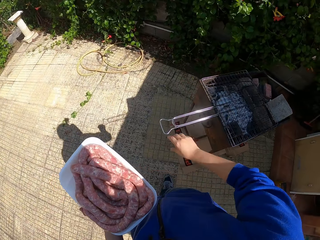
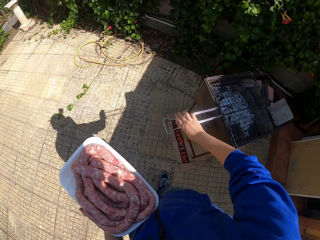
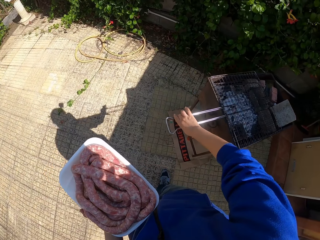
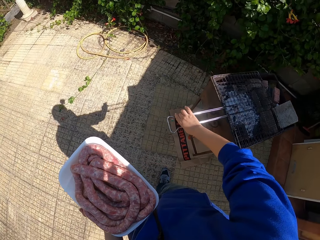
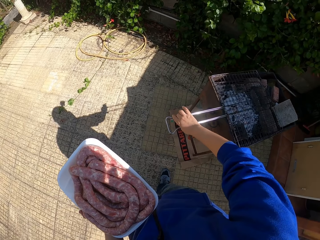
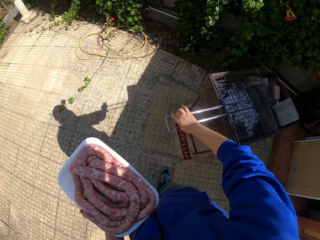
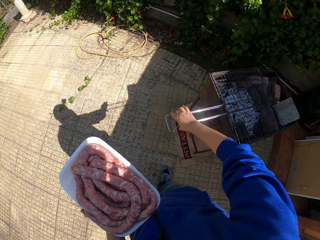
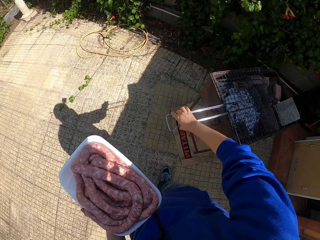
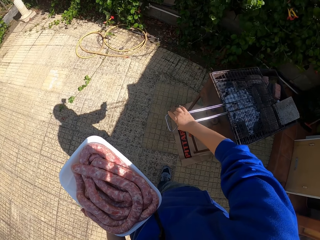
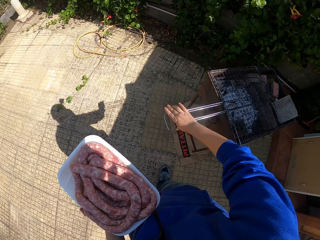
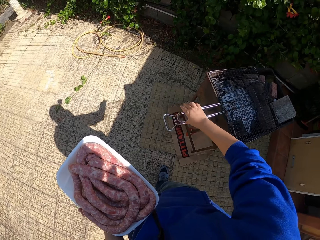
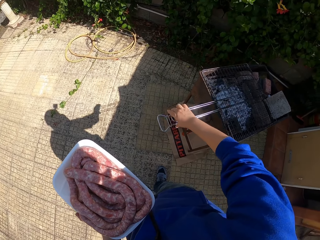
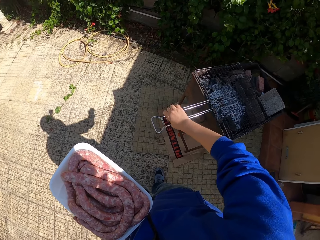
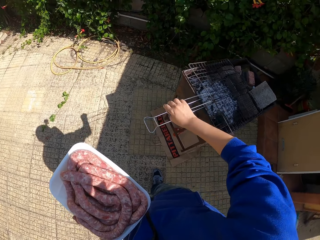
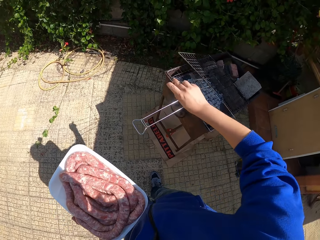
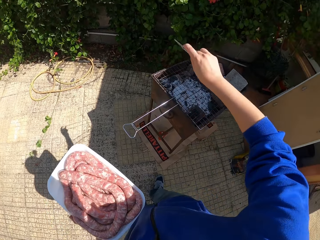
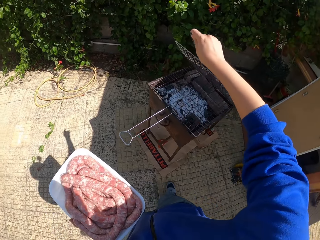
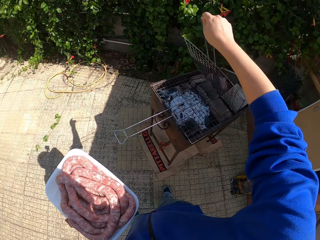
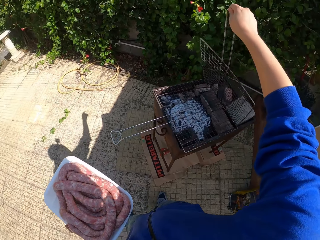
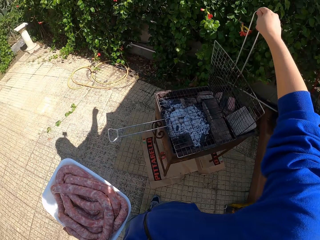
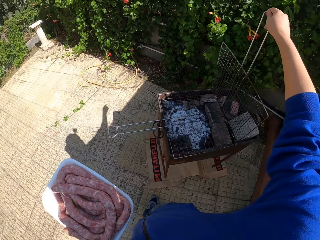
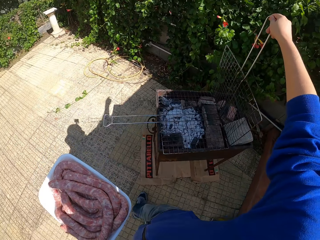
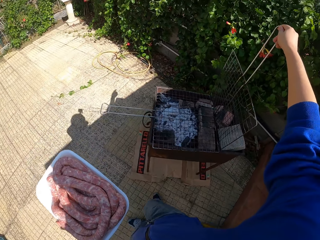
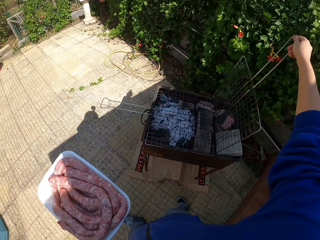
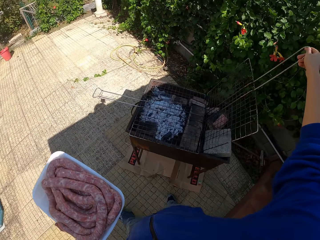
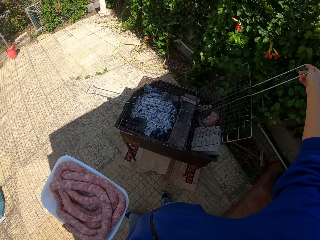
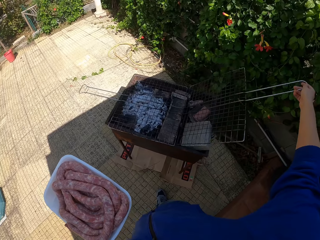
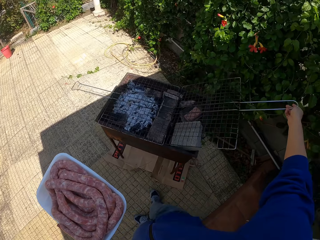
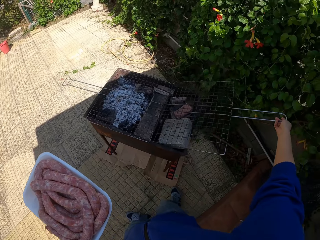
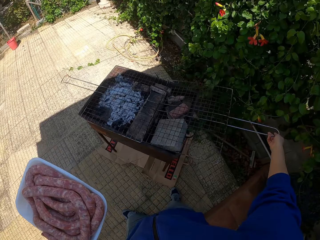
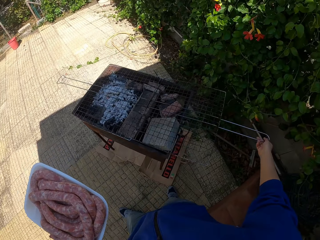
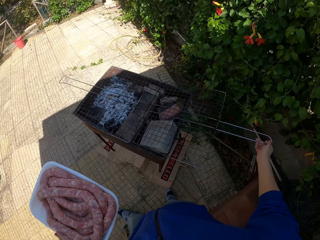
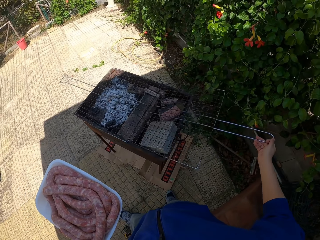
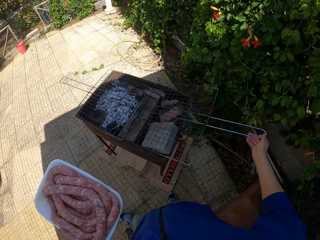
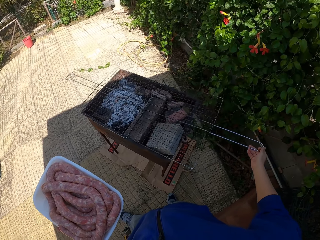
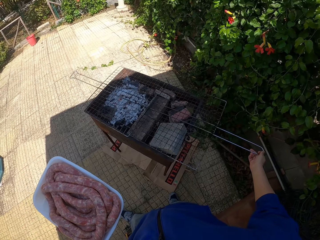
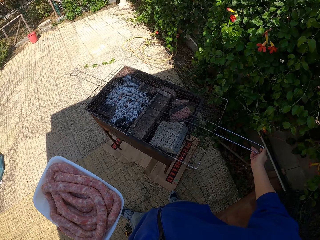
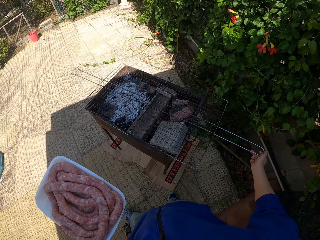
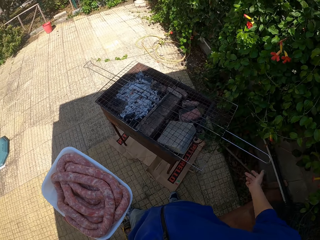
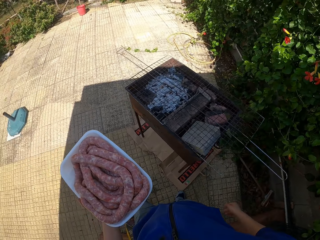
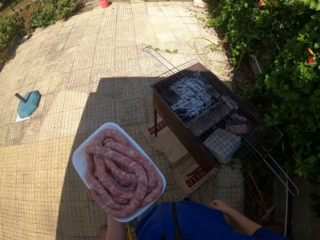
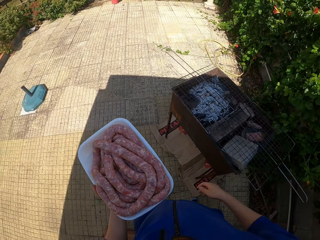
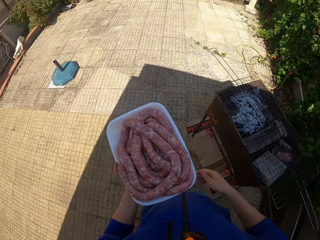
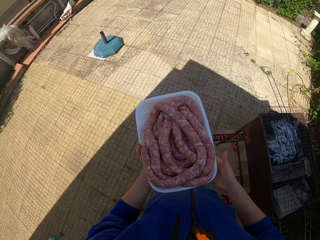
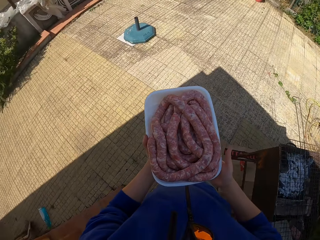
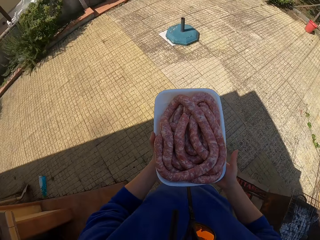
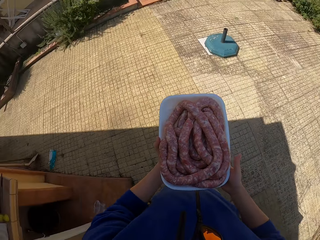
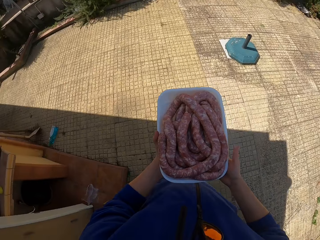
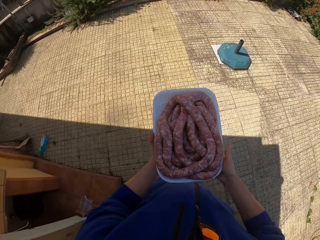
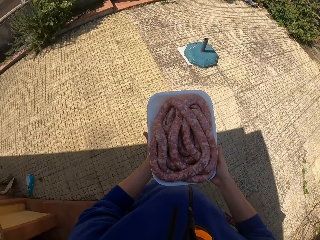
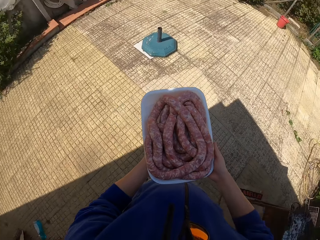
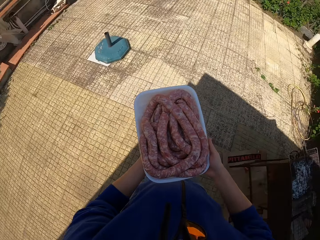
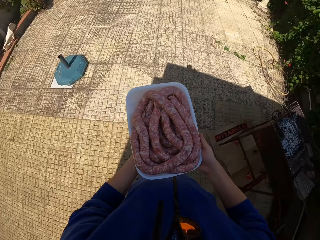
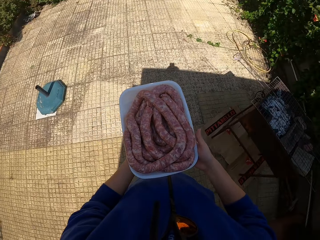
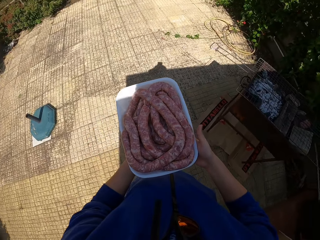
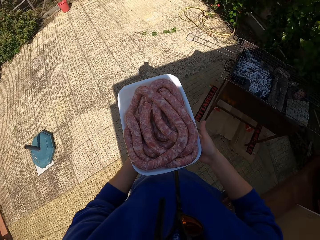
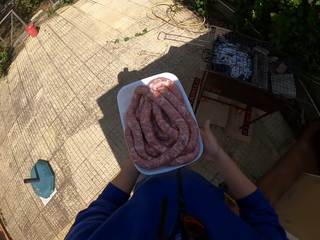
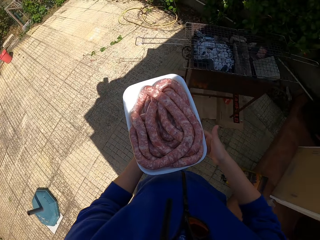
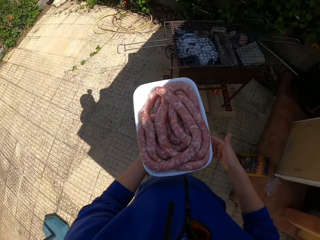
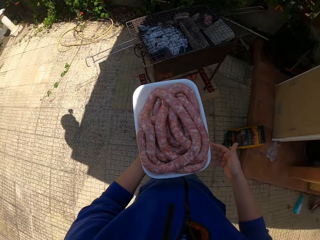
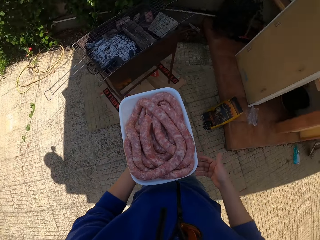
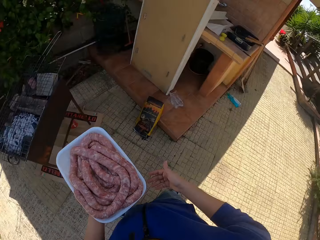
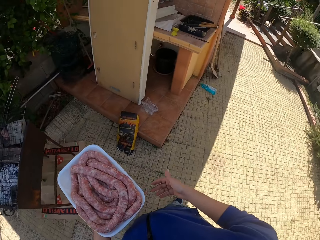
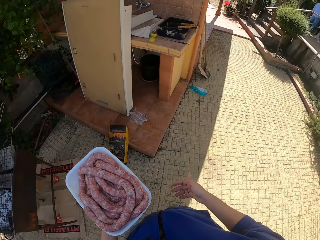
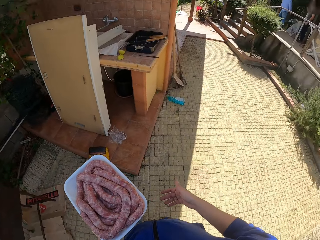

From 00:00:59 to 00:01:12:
The camera wearer opens a grill with his right hand. He adjusts a barbecue wire rack with the right hand. He holds a tray with the left hand. He holds the tray with both hands.

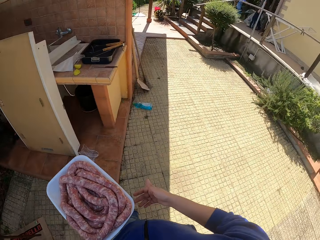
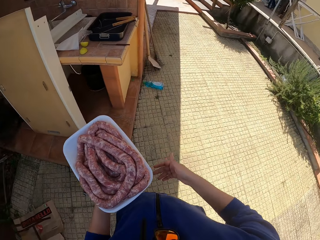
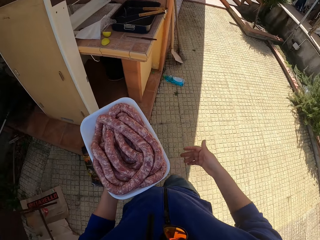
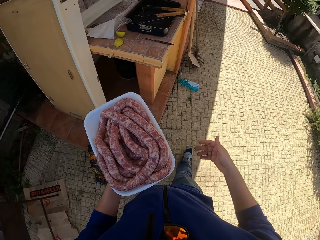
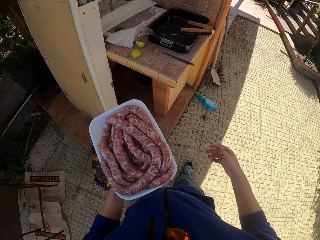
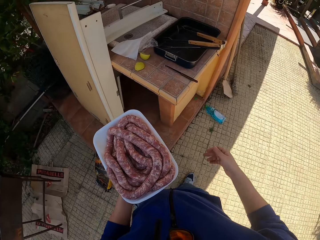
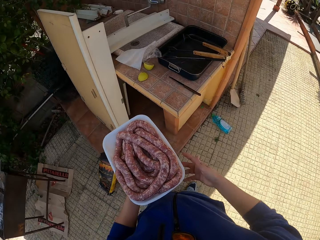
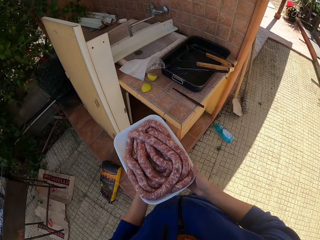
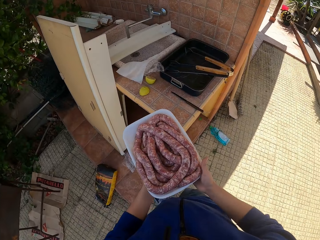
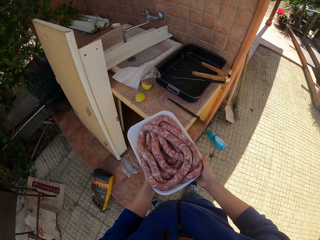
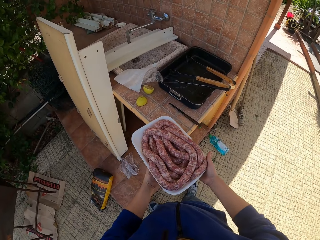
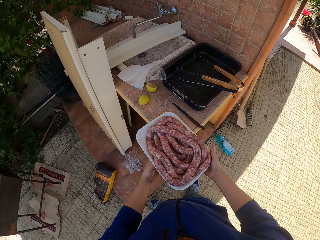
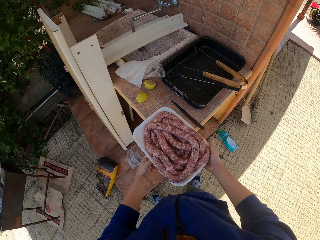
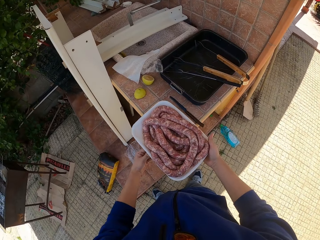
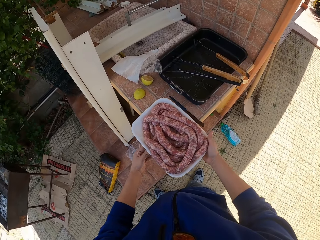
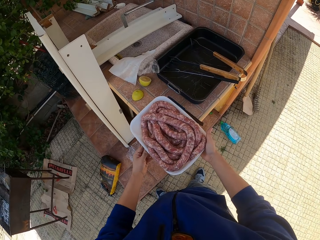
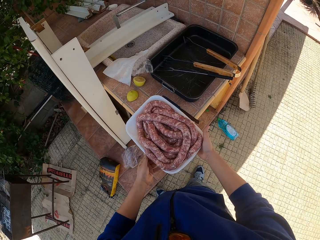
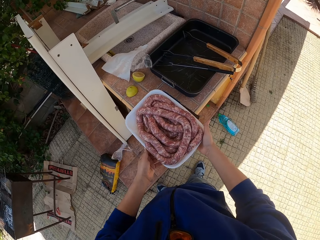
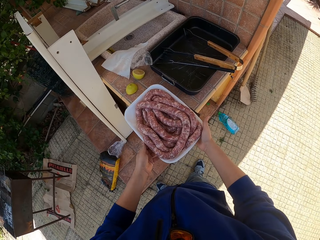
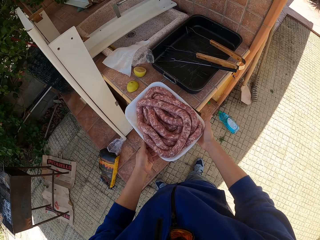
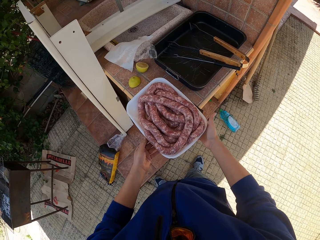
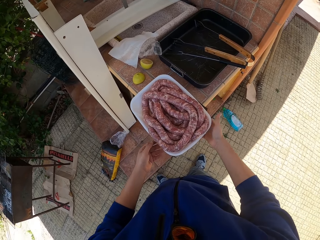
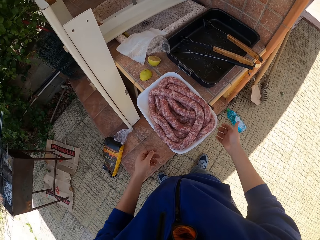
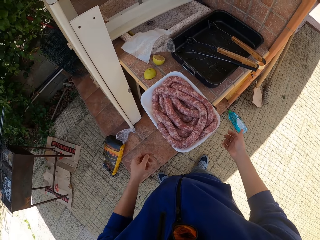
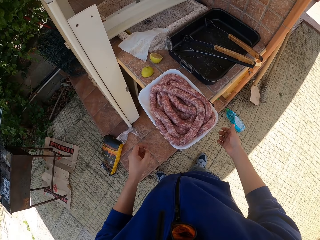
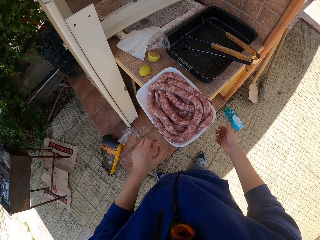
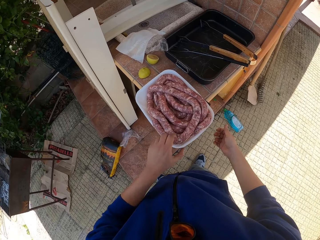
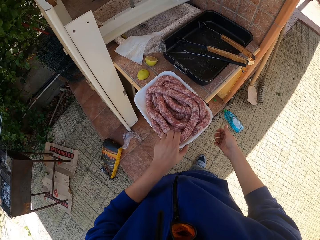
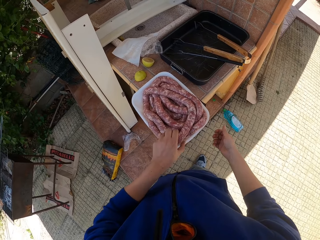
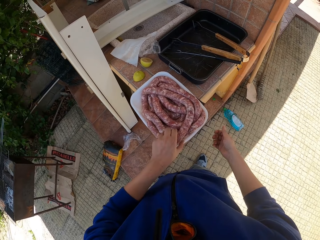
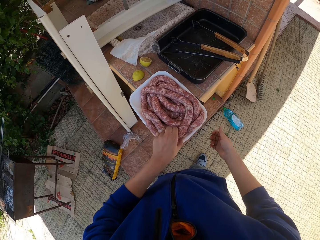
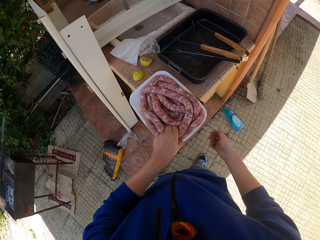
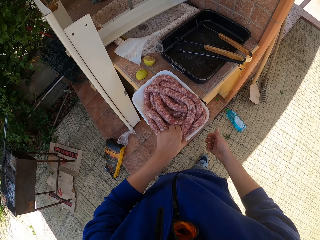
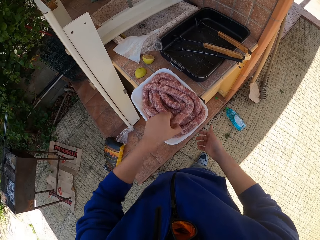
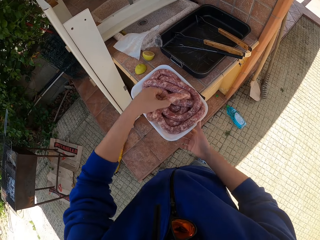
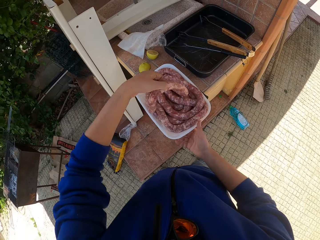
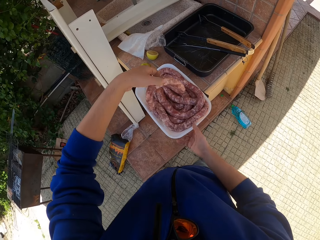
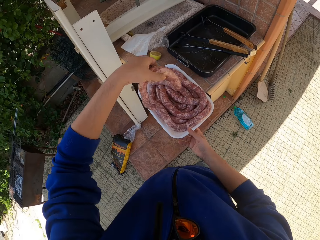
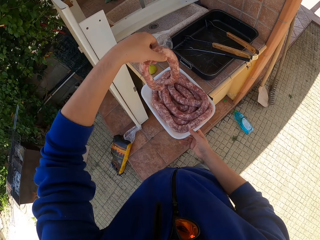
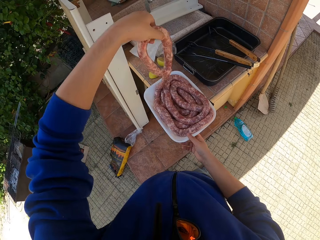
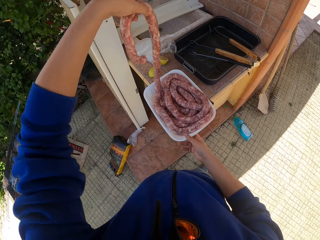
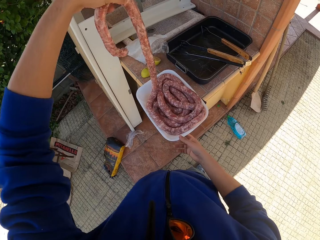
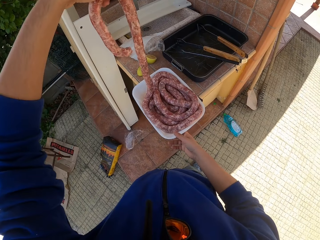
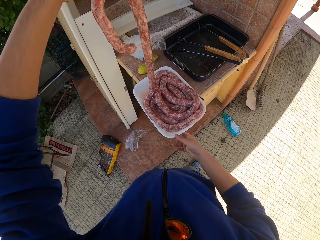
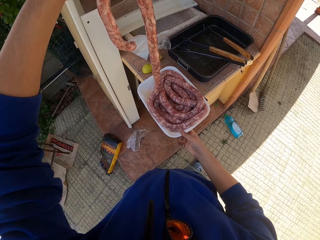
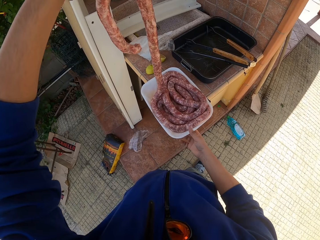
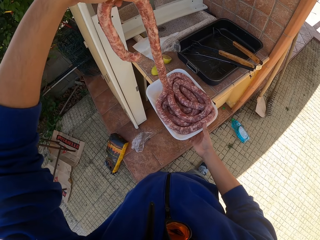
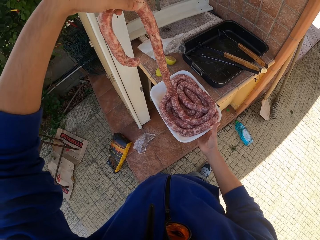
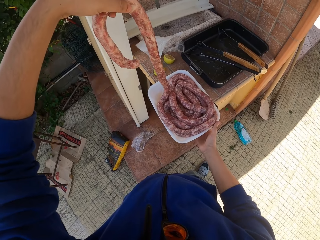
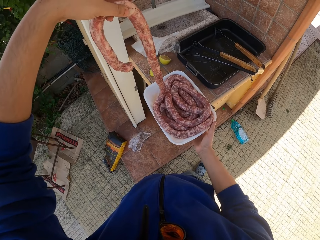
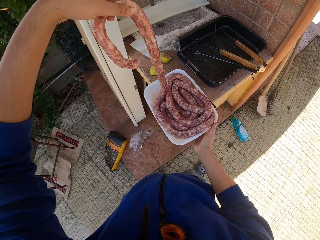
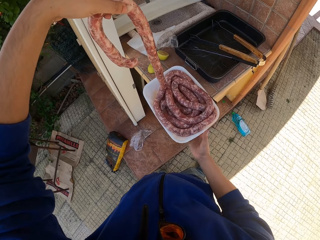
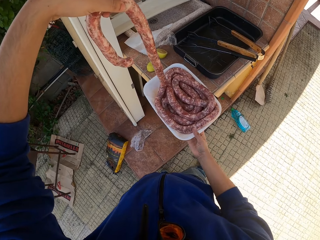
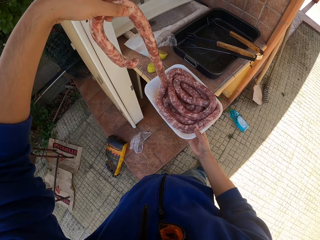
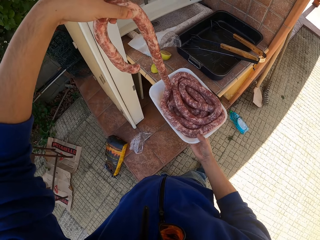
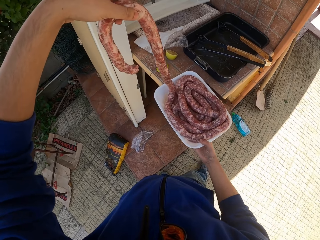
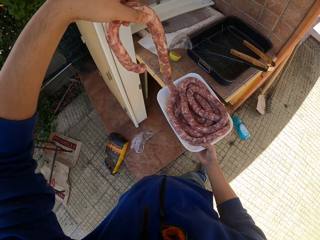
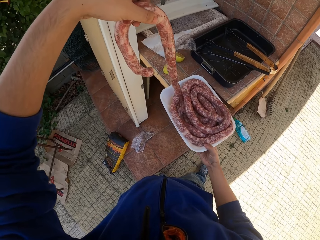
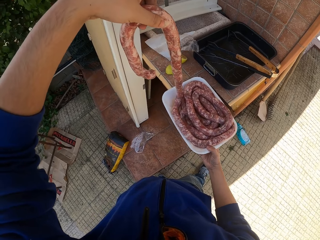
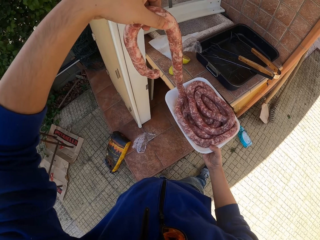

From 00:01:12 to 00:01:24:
The camera wearer walks around the compound. He holds a tray with both hands. He drops the tray on the table with both hands. He picks part of the sausage, a Boerewors, in the tray with his left hand. He holds the tray with the right hand. He picks the tray from the table with his right hand.
